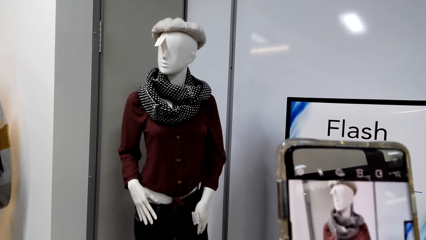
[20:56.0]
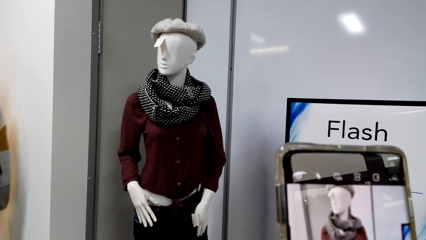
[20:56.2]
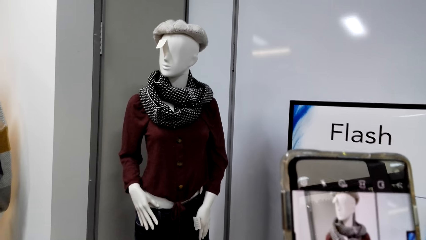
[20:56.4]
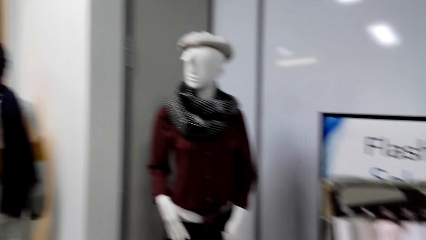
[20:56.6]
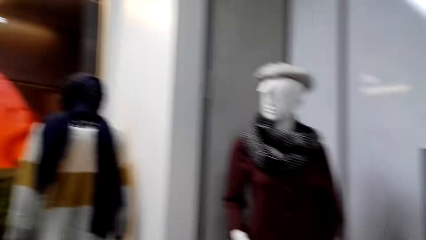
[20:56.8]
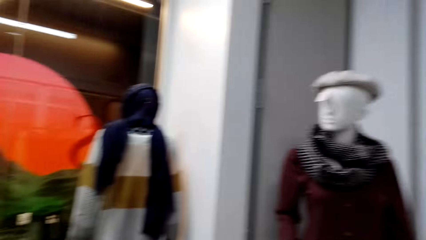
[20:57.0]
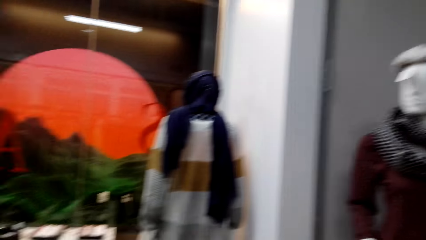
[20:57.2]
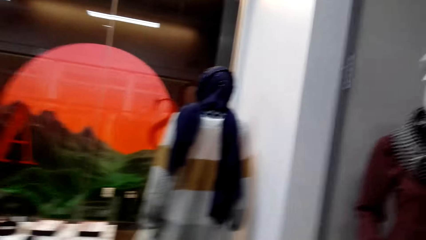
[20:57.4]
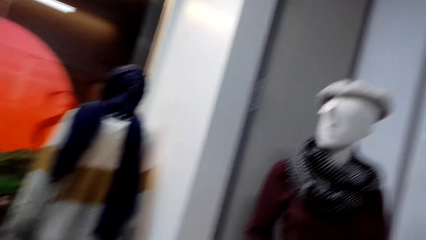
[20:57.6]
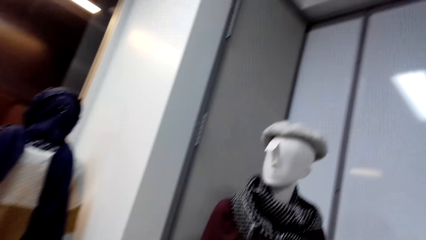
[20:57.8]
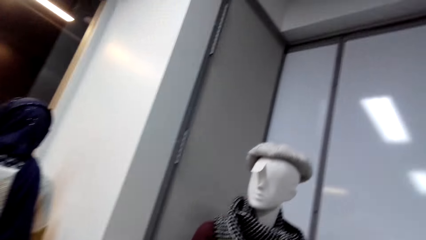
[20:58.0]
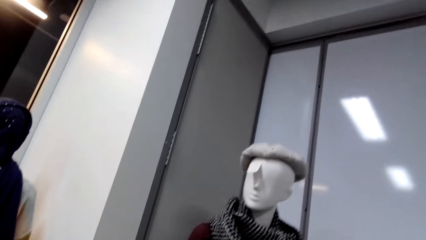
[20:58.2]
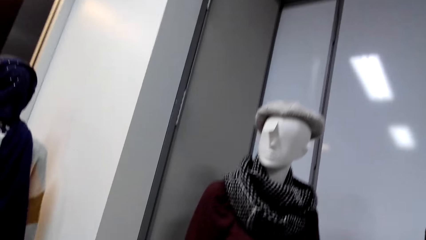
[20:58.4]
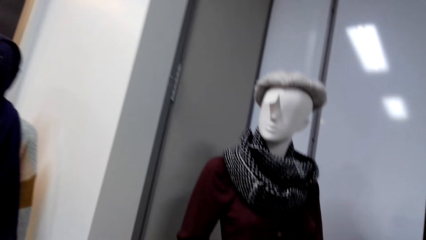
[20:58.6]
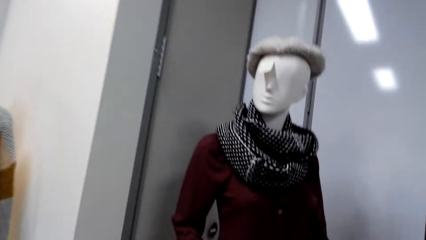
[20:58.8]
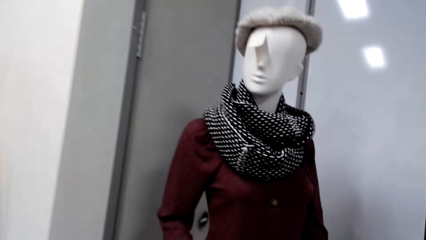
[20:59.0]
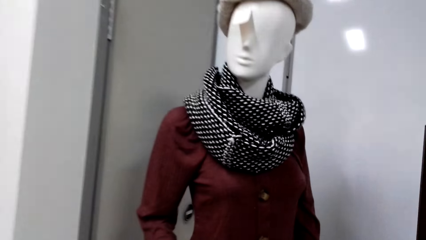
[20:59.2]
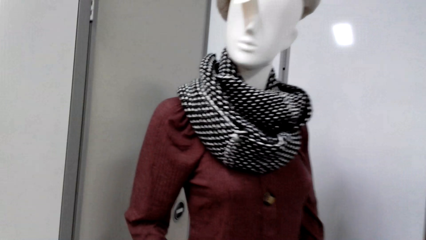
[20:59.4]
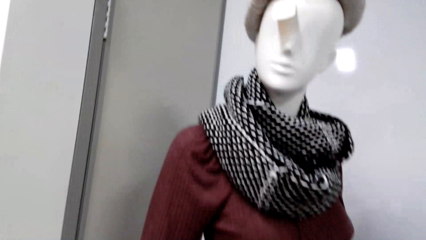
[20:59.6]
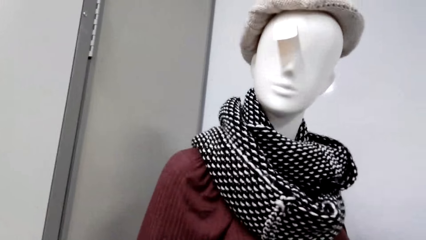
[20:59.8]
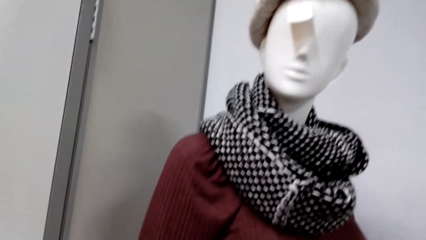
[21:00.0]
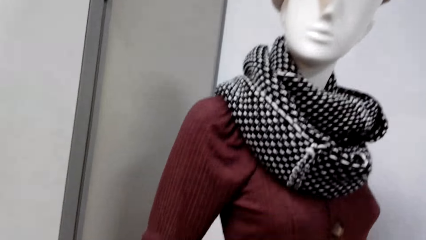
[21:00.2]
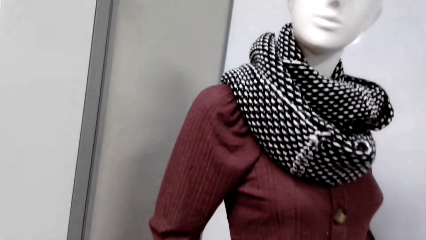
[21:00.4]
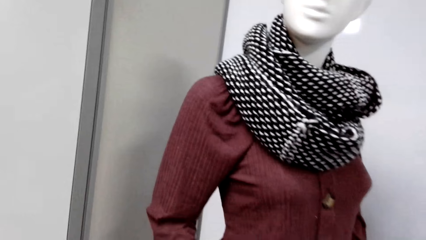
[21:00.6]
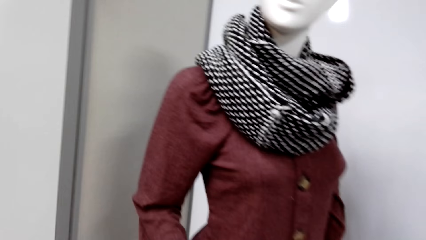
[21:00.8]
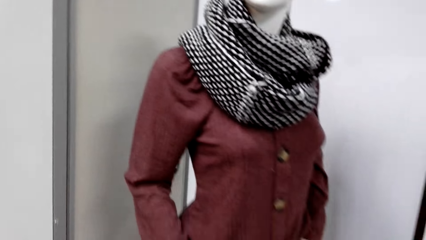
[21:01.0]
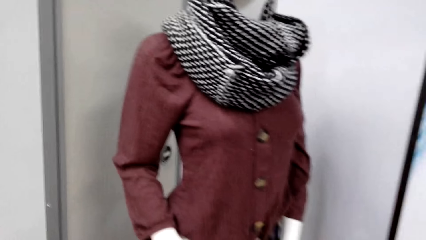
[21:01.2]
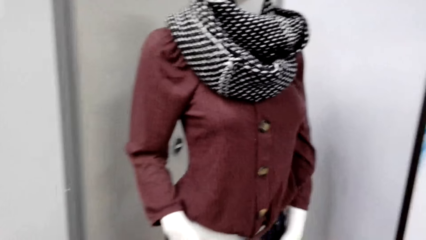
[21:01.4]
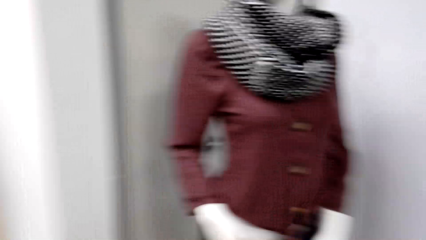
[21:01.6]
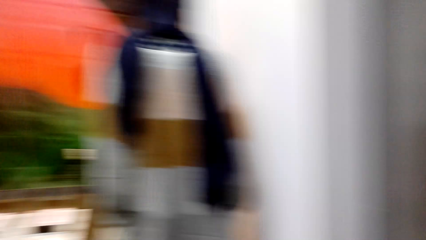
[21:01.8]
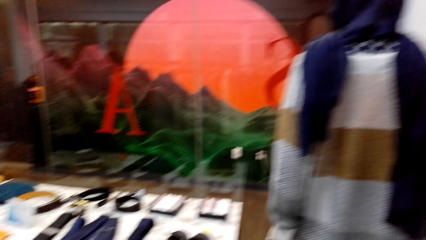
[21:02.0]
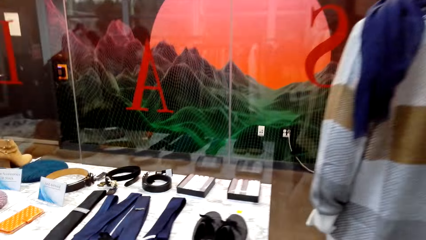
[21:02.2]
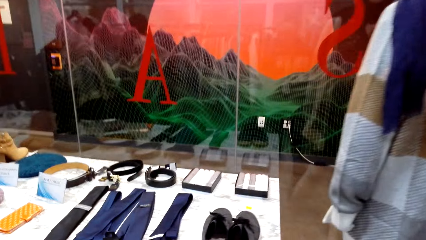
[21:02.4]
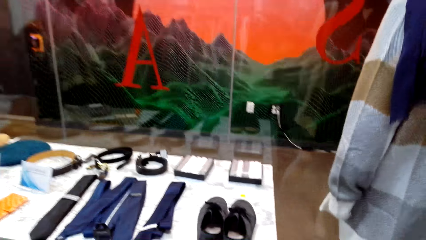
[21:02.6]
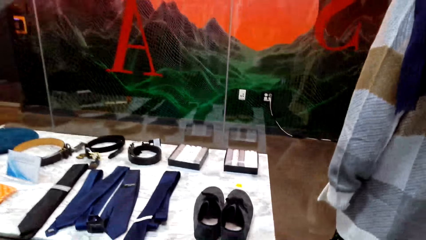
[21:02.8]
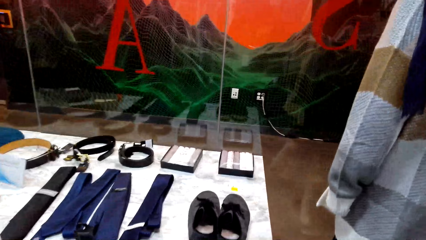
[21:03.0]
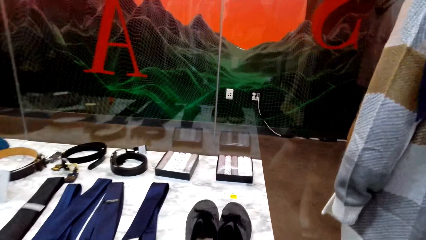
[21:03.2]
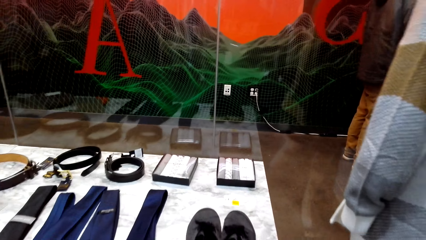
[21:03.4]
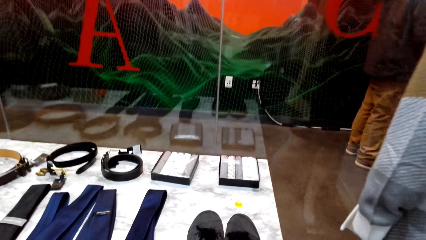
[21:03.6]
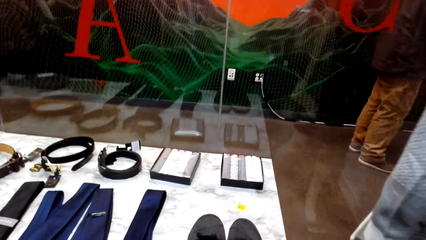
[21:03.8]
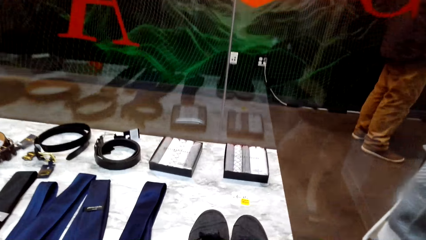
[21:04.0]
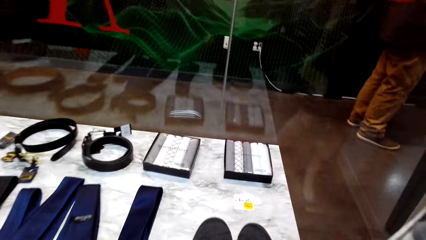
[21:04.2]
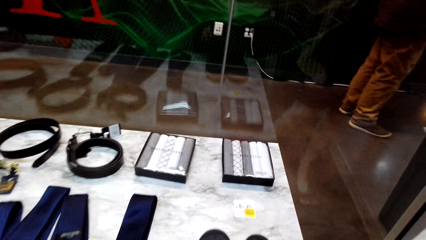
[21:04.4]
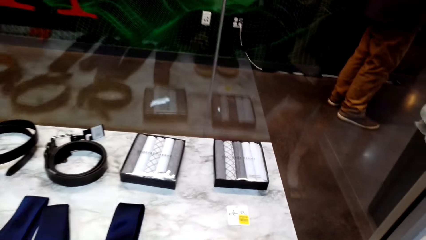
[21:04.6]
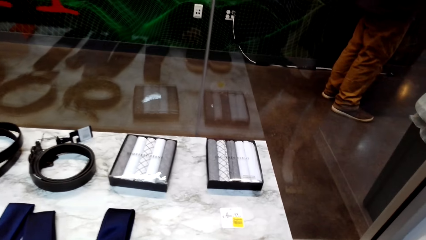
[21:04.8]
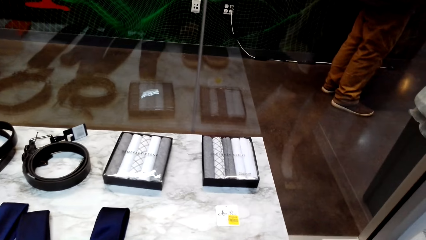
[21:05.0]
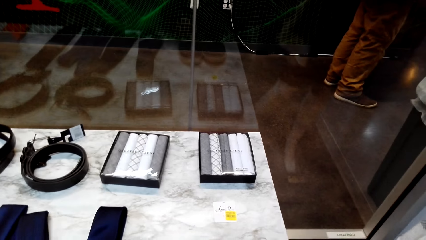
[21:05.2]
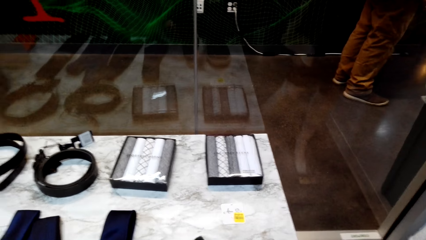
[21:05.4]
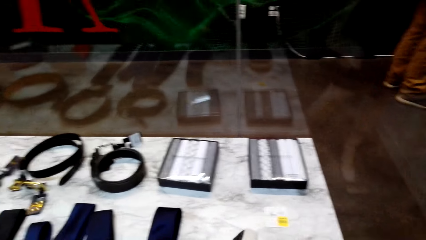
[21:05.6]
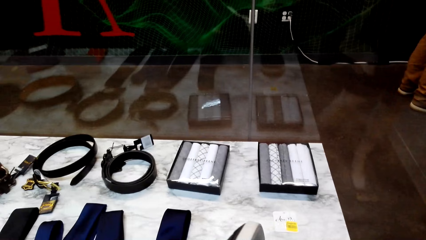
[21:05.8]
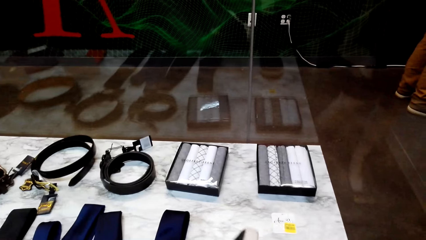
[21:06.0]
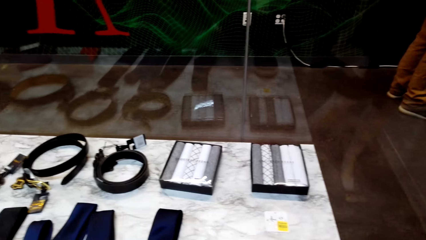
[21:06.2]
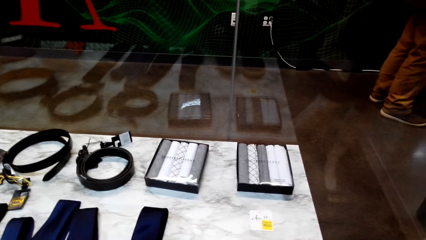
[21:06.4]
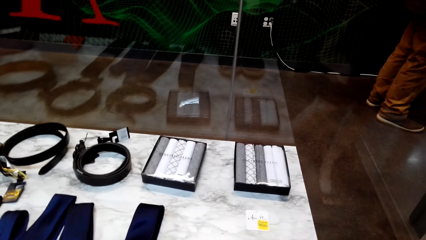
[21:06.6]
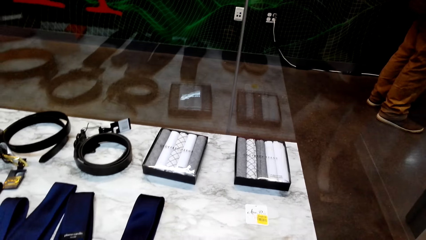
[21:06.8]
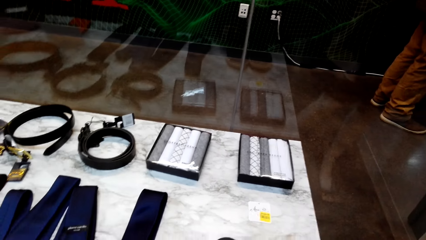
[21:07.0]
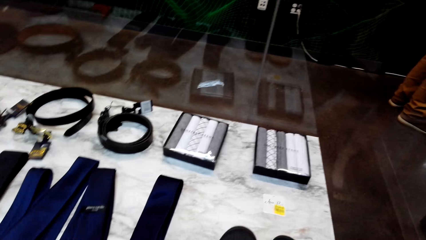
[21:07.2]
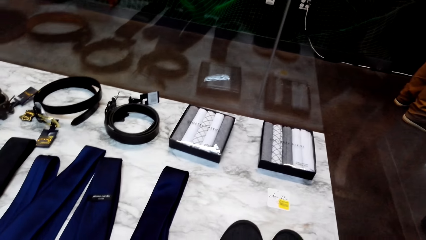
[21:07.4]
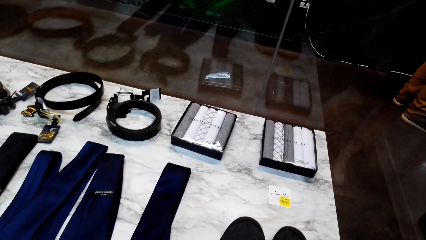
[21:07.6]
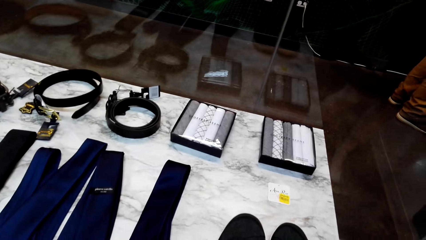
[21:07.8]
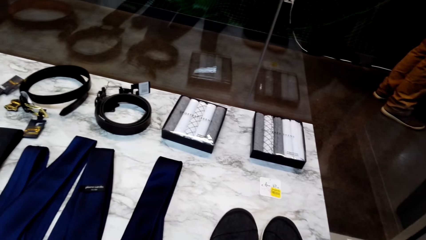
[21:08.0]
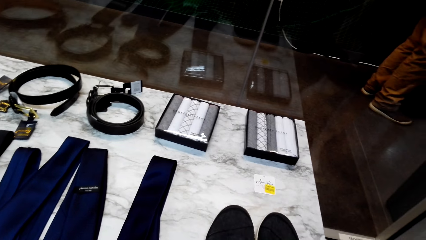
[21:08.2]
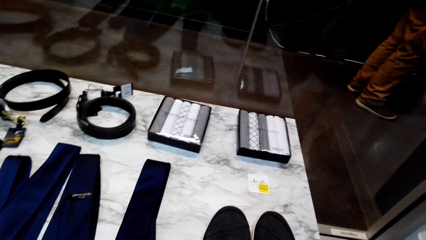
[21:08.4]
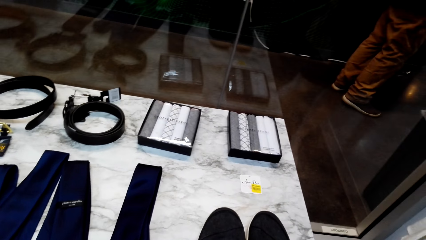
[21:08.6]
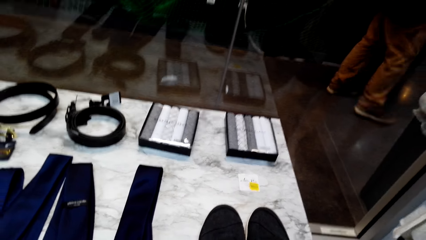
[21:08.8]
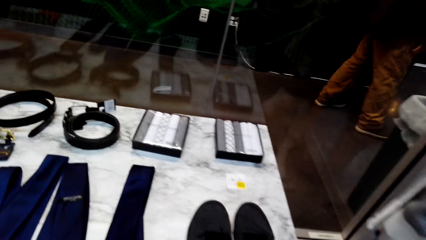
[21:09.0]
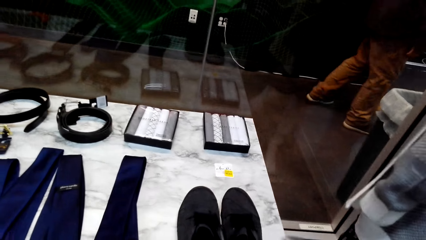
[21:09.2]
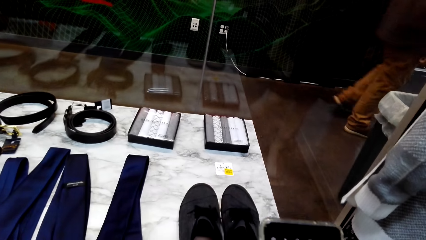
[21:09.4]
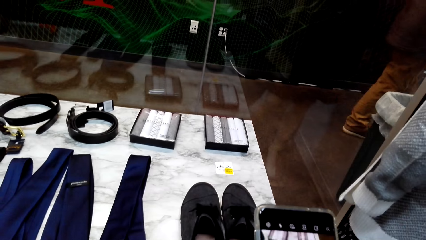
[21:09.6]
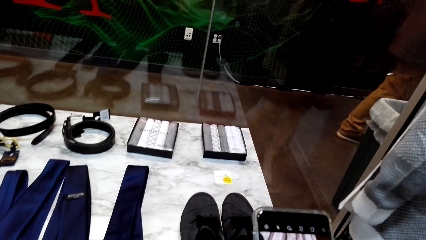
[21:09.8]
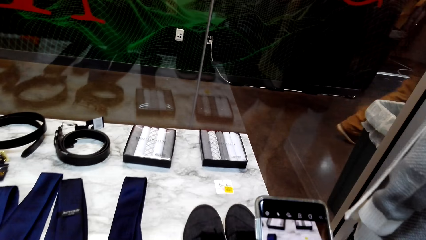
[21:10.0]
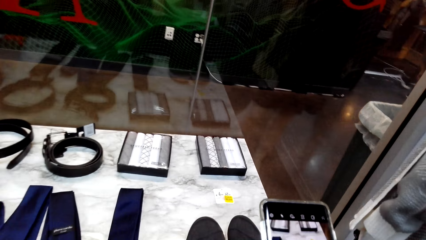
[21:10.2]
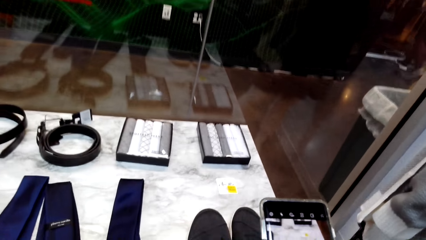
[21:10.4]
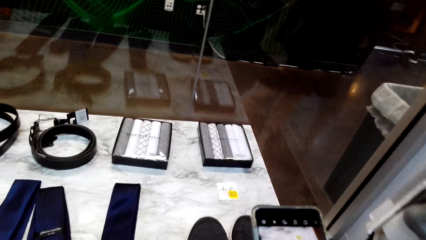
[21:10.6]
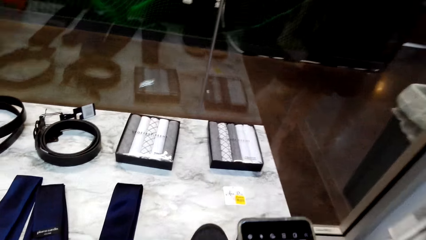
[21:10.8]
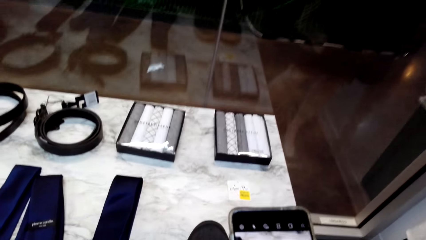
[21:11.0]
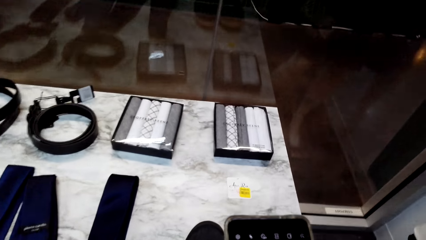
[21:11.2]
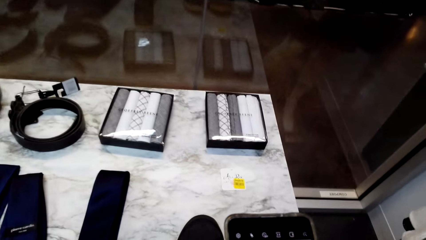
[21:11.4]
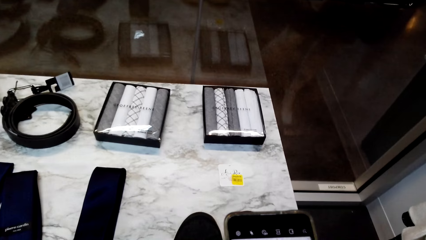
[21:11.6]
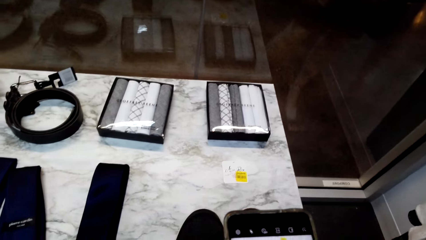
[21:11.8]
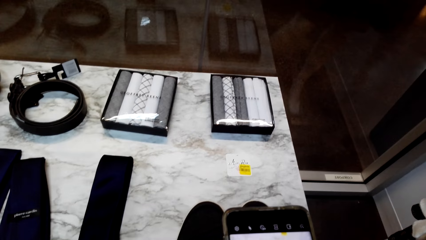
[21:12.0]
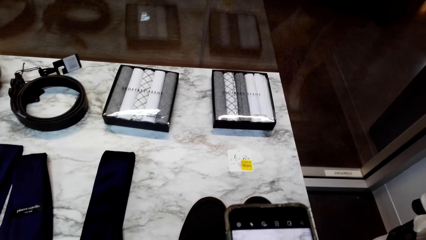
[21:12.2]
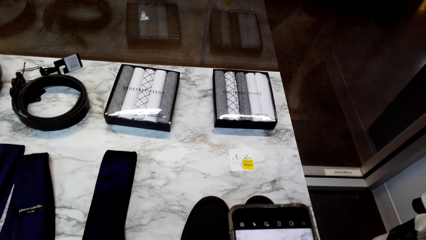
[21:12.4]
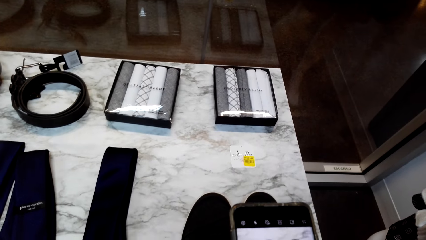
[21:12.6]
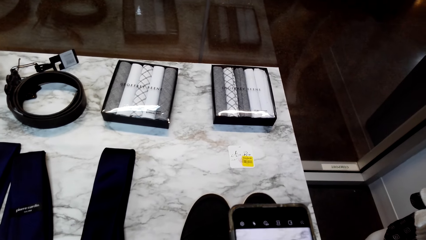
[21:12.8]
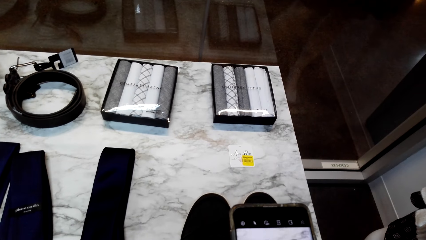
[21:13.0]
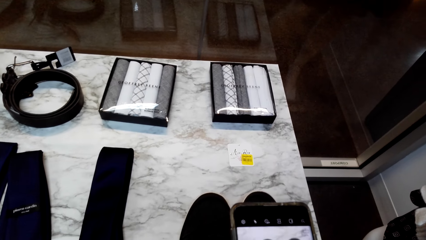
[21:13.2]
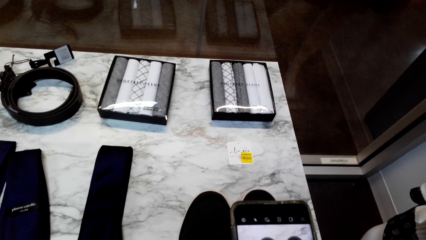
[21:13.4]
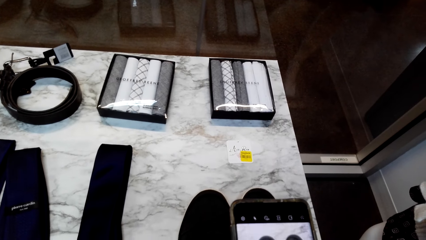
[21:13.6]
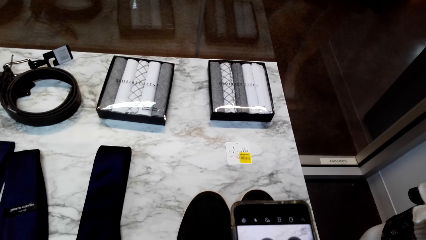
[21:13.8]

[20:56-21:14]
The camera wearer looks around the mall. She stares at the clothes on the statue. She looks around the mall. She stares at the accessories on the table. She touches the shoes. She takes a photo of the shoes with her phone.
